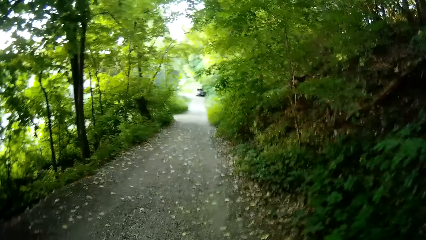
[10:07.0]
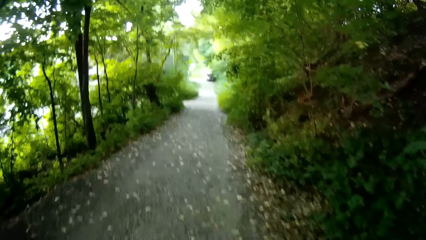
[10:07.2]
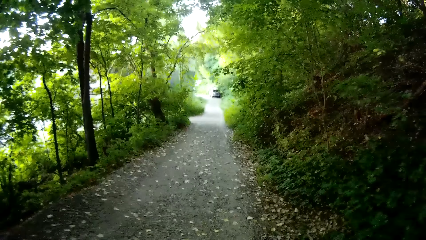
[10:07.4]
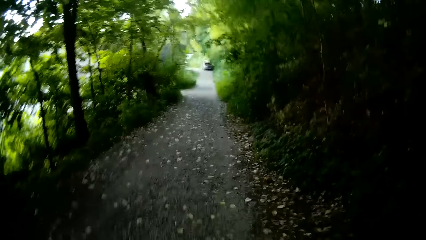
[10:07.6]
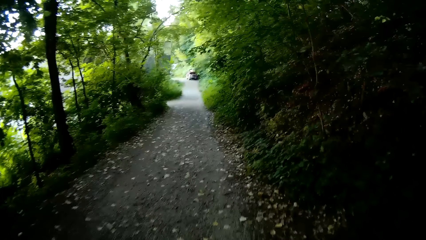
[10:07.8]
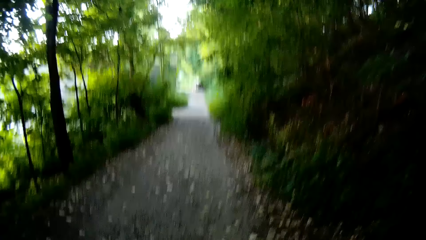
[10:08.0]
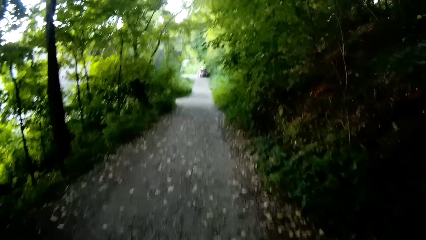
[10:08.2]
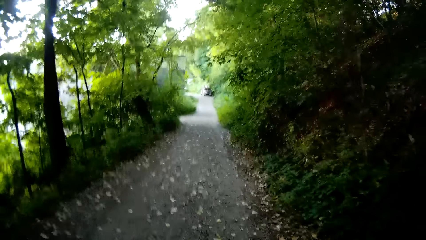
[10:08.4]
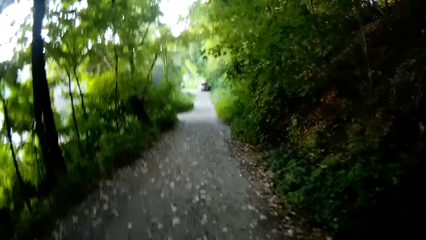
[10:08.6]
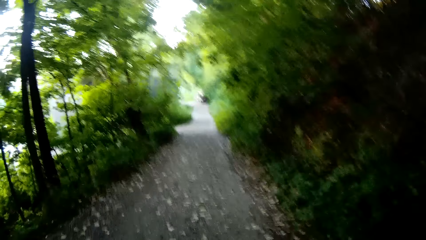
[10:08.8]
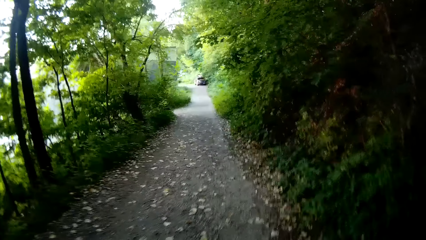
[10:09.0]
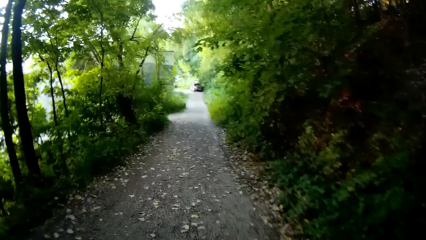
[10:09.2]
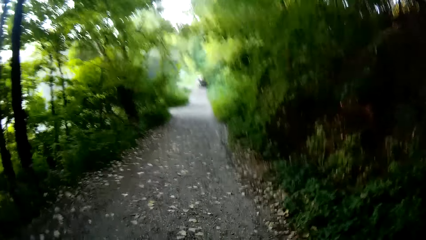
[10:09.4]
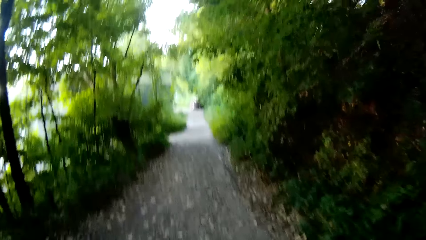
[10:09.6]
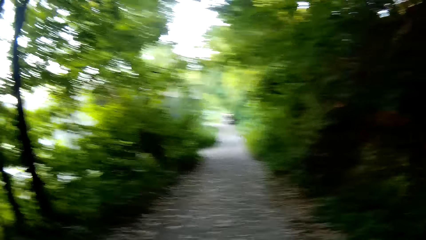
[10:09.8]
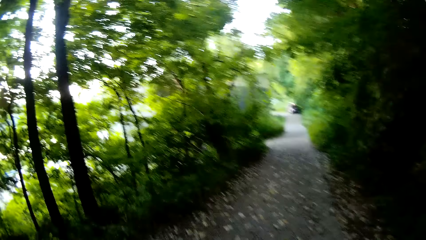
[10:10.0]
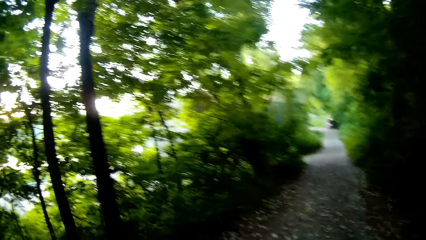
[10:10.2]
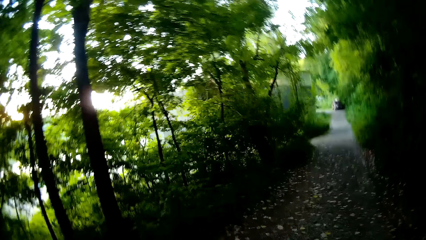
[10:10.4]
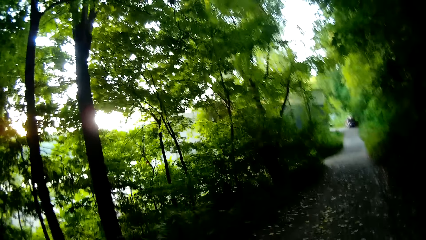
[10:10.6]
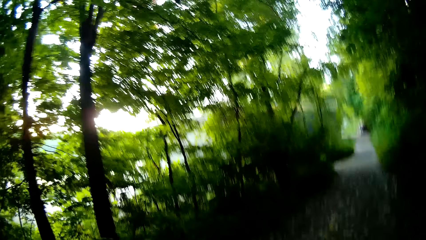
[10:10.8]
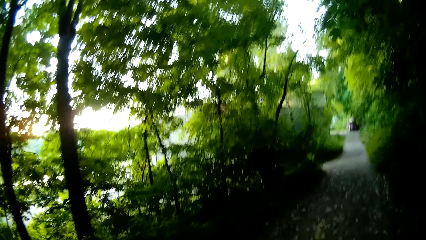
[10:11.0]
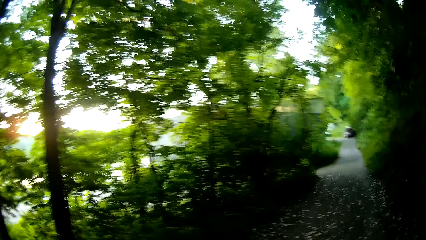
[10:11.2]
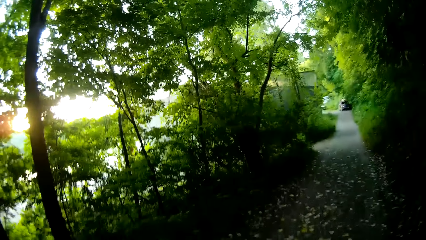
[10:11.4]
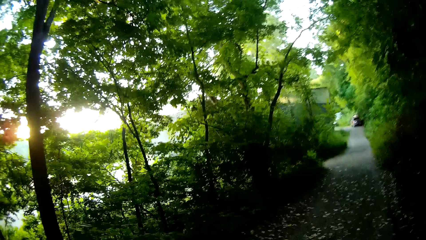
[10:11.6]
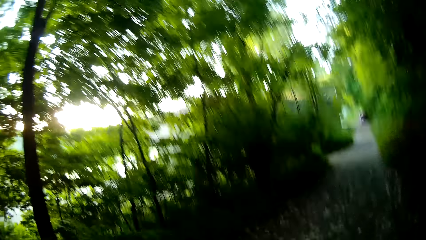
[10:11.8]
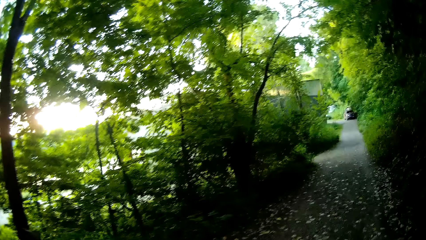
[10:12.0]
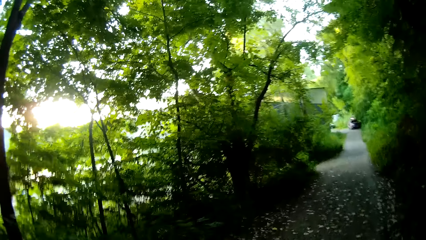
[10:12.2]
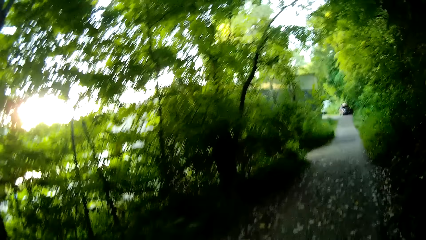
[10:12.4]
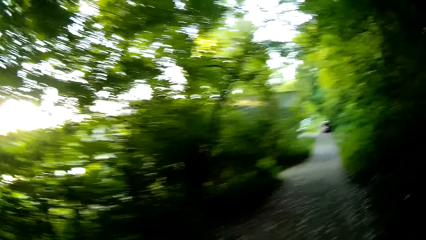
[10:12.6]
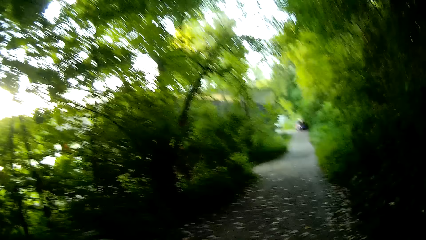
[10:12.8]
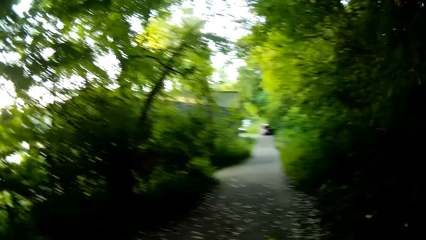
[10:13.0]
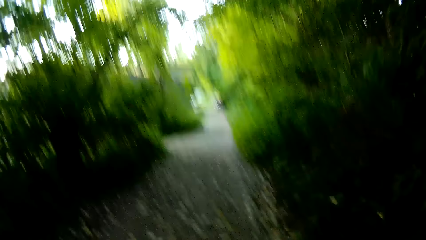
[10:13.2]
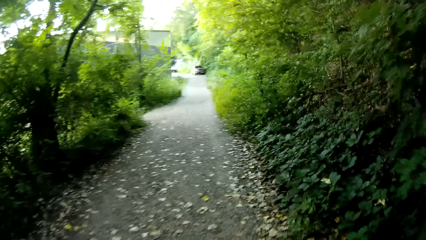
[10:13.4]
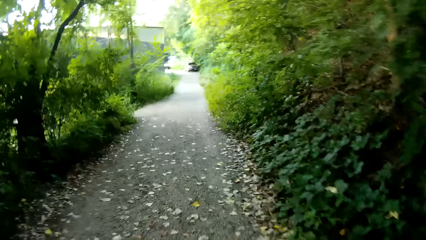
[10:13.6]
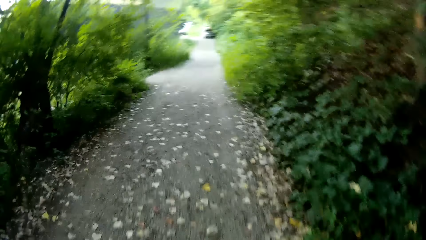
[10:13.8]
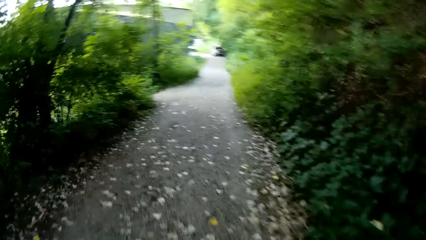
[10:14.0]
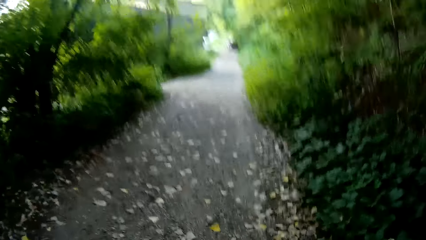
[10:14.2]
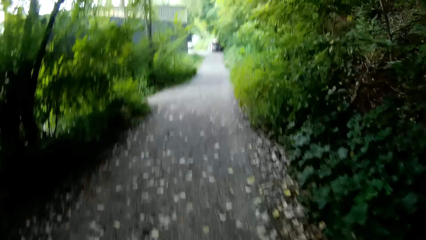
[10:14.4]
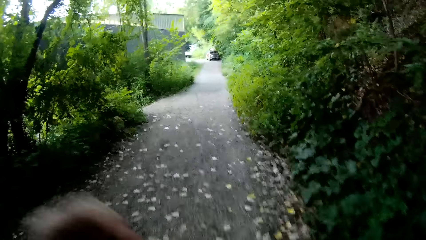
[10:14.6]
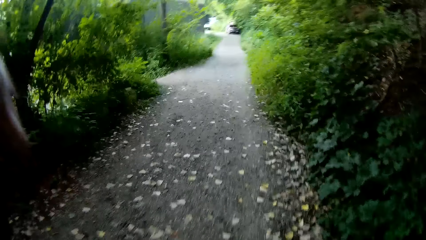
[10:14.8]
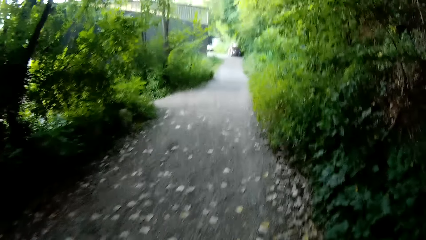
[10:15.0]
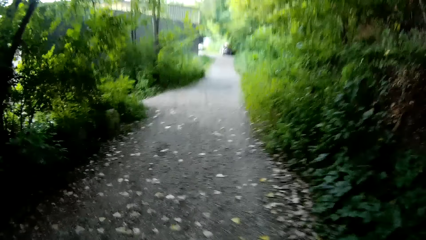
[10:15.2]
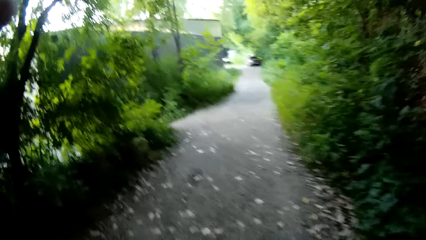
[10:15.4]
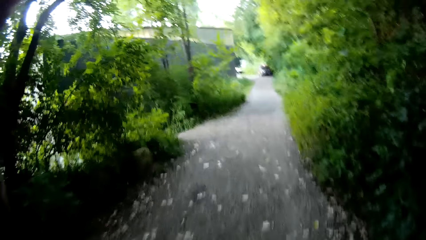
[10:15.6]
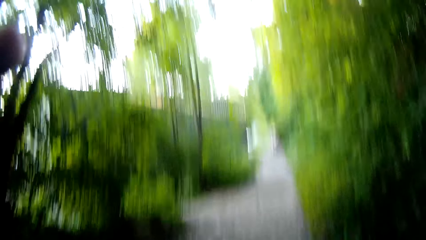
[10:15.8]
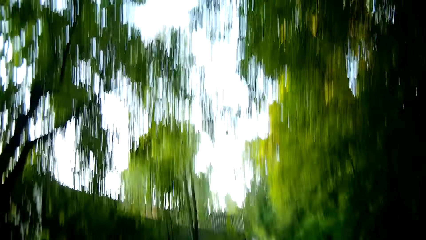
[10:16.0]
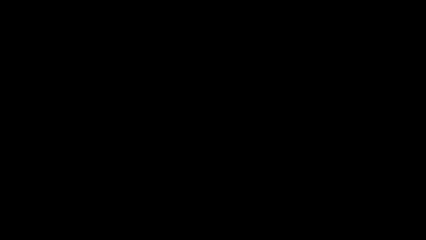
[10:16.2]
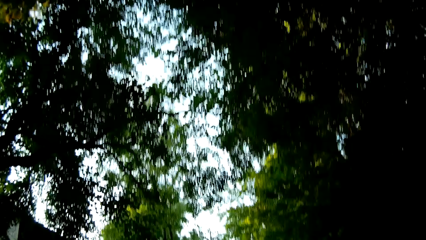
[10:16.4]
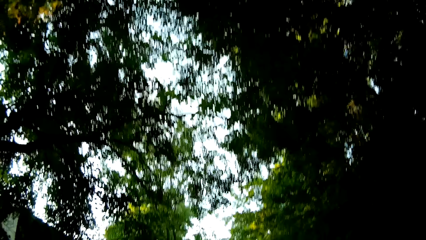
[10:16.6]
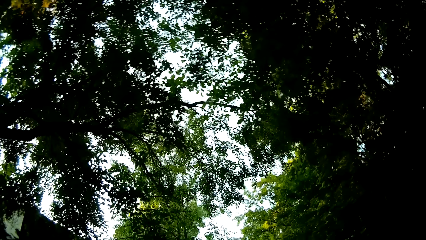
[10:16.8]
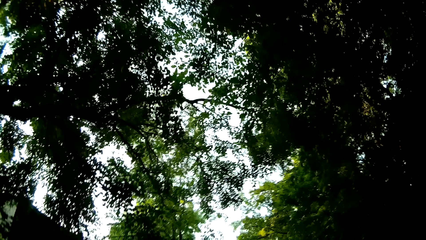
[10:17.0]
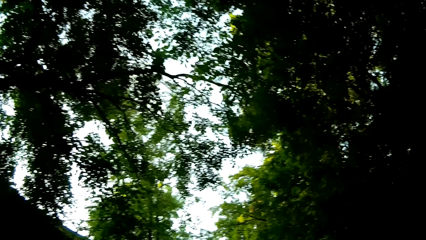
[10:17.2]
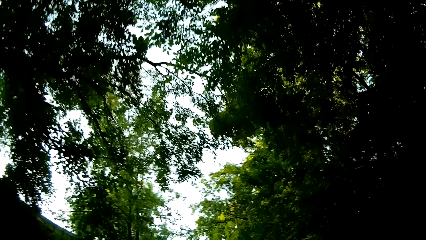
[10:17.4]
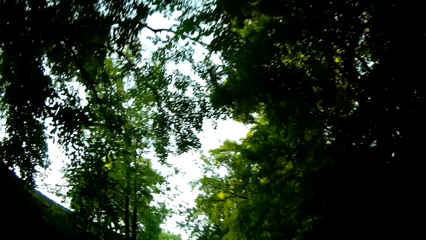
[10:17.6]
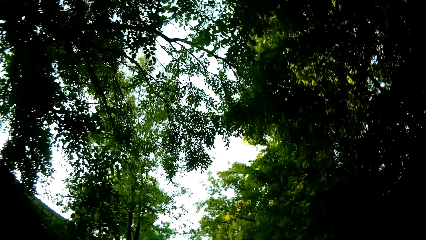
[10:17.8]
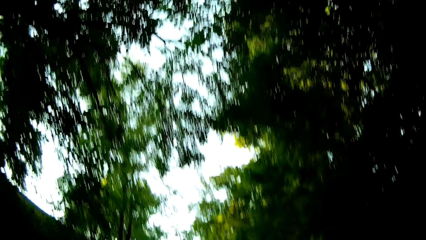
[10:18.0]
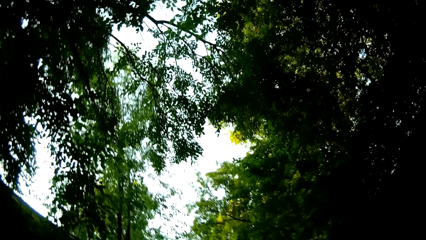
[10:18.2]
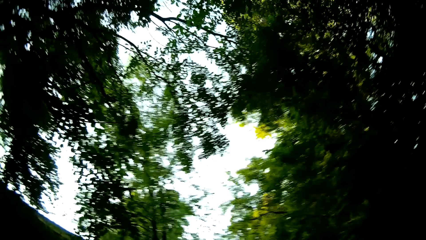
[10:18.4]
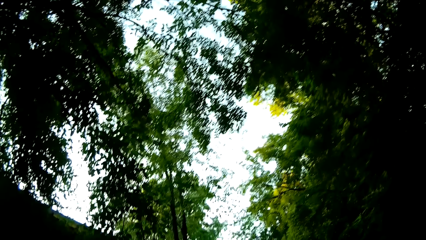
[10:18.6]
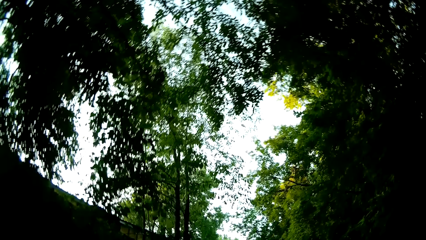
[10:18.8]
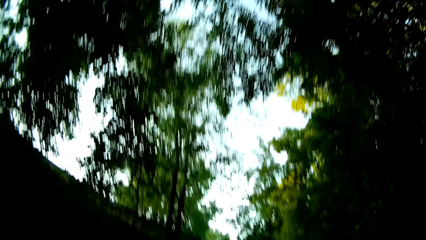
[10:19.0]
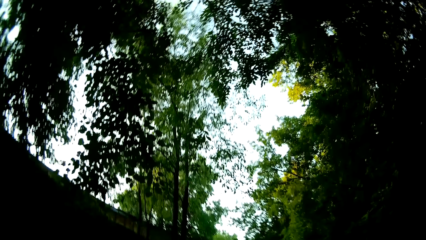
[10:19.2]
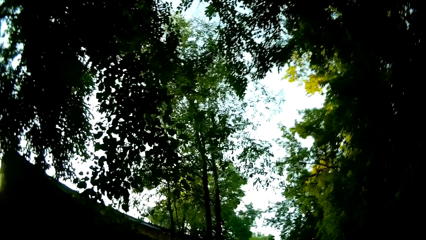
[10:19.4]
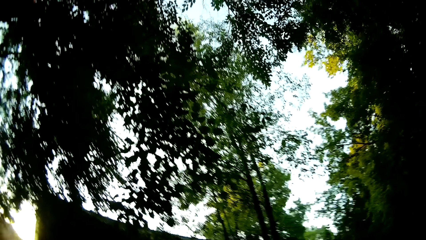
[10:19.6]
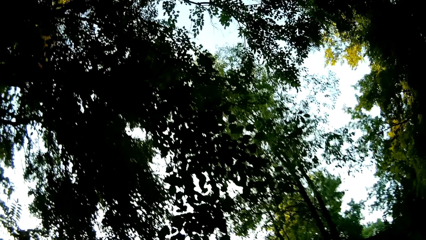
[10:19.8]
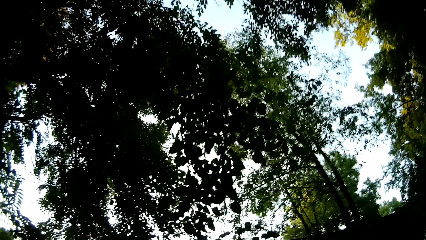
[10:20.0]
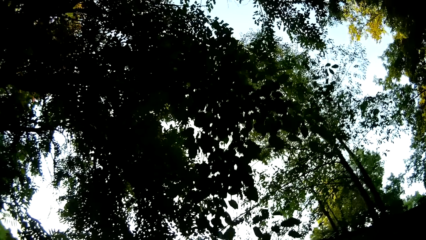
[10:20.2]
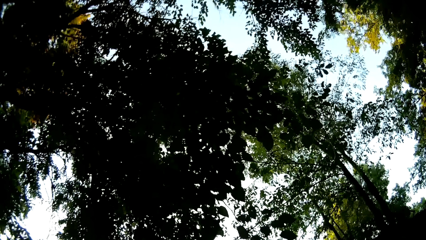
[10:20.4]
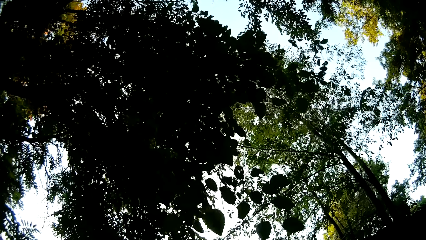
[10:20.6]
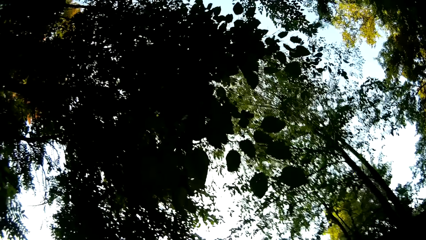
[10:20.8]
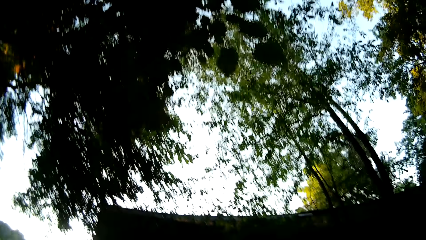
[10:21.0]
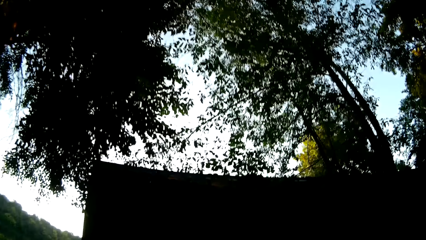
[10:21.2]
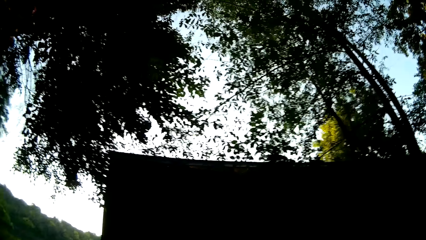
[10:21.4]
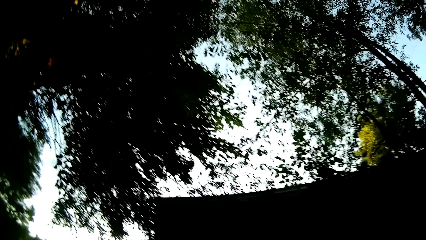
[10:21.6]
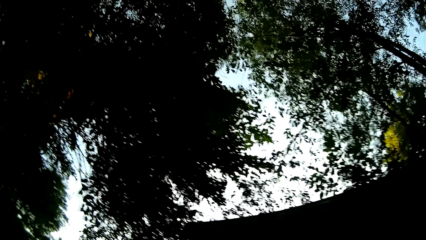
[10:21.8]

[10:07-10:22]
The camera wearer aligns a camera. They raise the left hand. They ride a bicycle.
